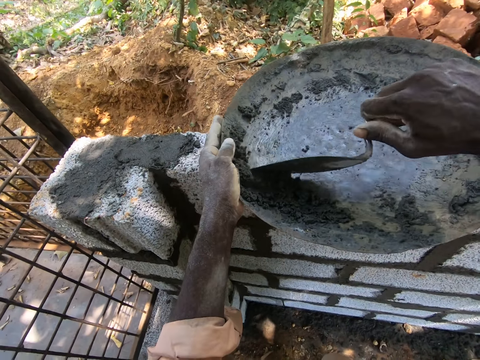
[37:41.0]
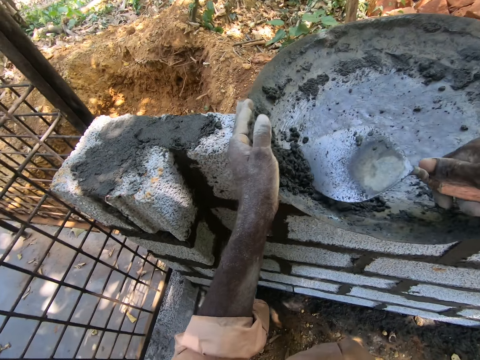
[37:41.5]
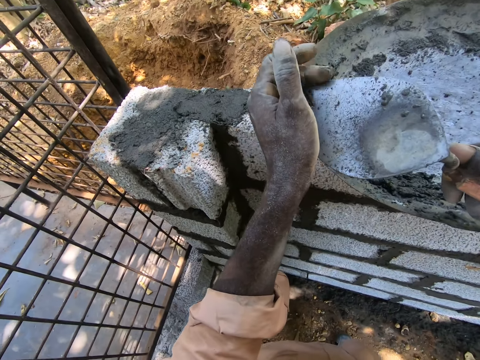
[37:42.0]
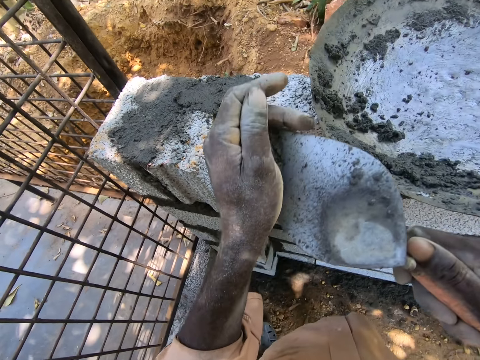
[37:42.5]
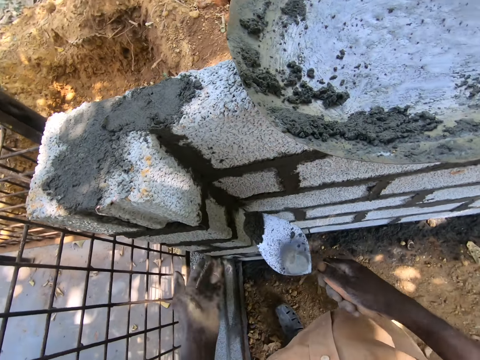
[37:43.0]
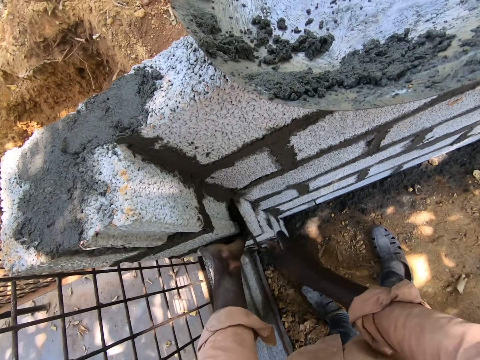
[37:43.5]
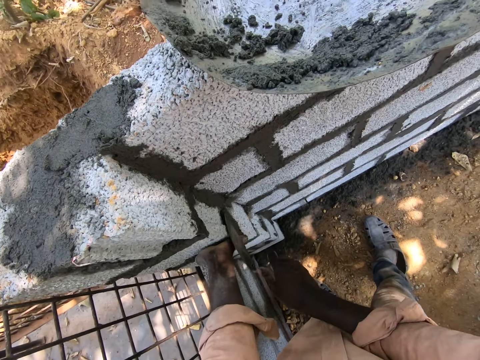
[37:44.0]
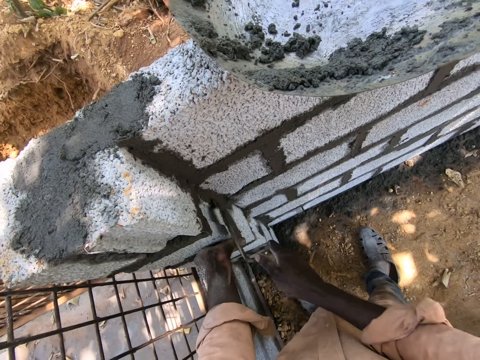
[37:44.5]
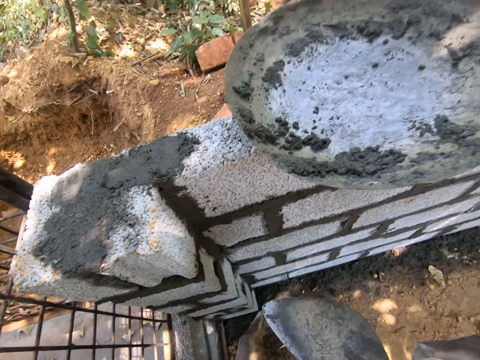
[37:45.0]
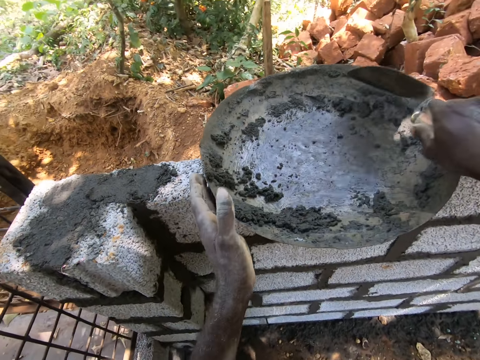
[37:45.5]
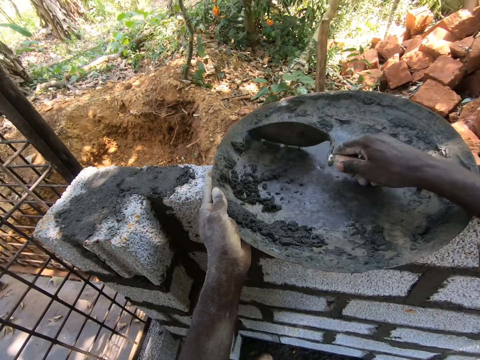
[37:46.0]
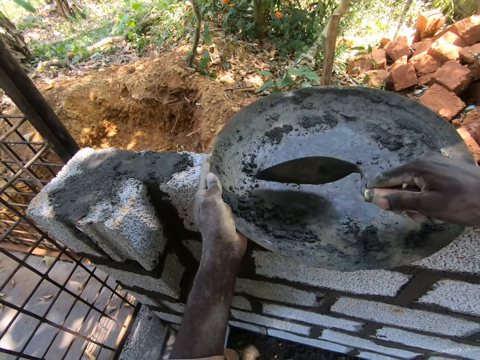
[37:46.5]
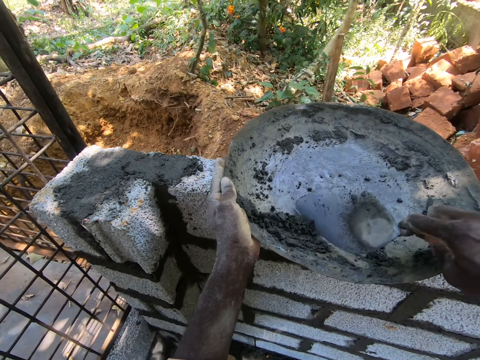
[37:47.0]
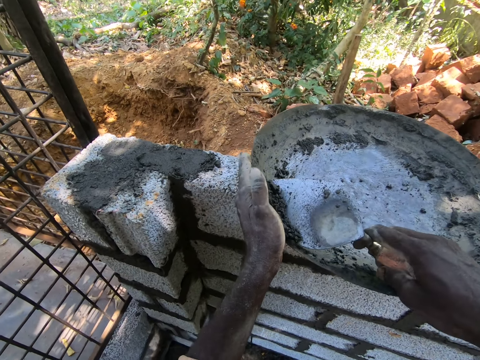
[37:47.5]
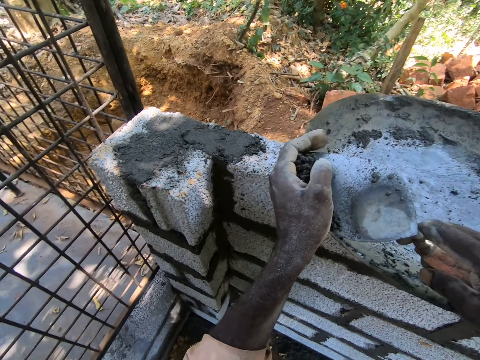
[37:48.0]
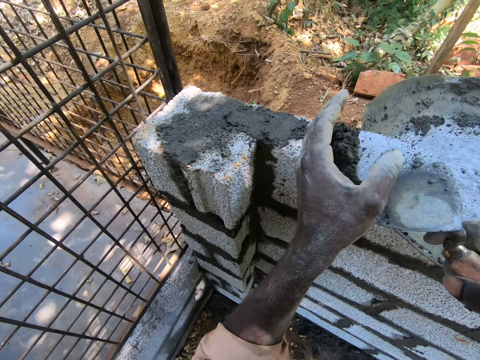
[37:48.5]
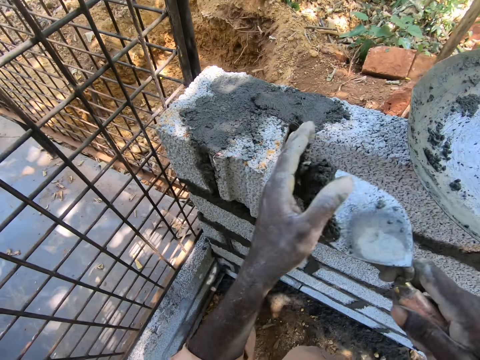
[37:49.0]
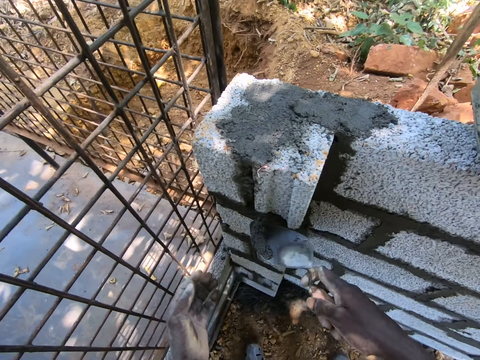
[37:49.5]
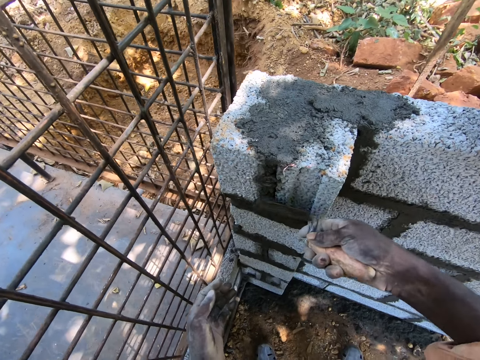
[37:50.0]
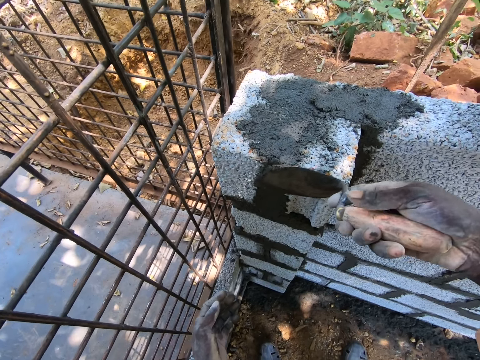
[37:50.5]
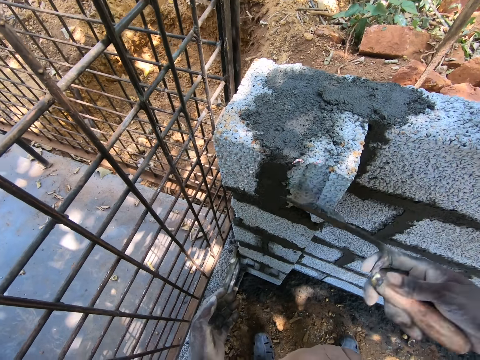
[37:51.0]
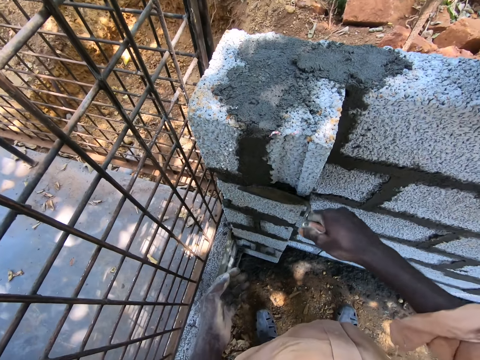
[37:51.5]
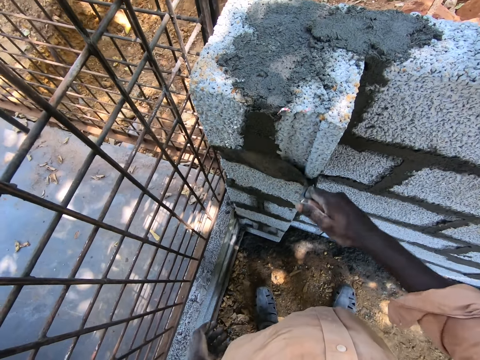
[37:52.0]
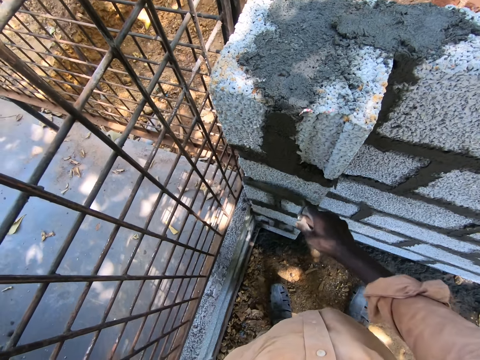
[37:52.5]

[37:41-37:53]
The camera wearer scoops concrete with a trowel. They smear the concrete on a wall. A man interacts with another man. The camera wearer scoops the concrete with the trowel. They smear the concrete on the wall.

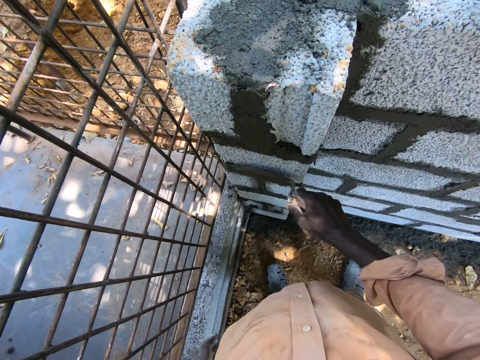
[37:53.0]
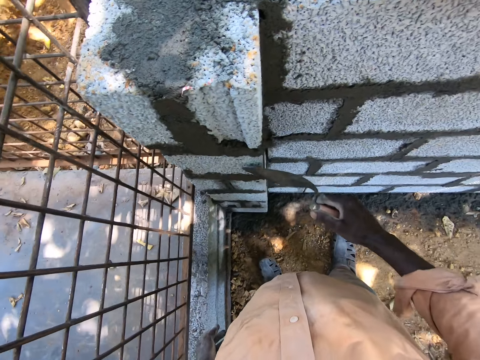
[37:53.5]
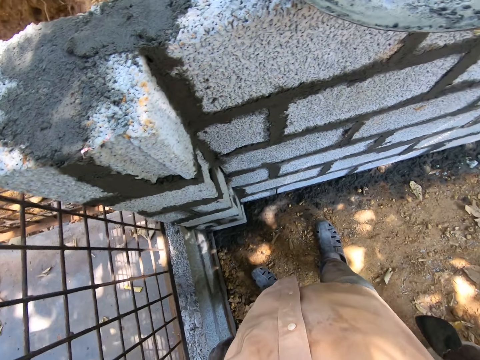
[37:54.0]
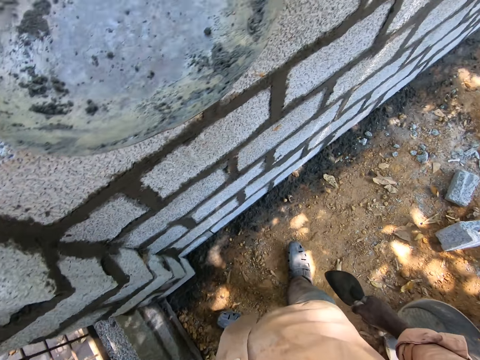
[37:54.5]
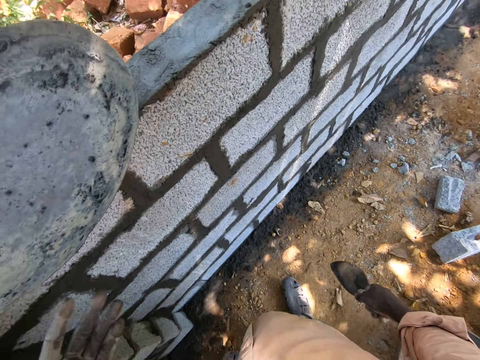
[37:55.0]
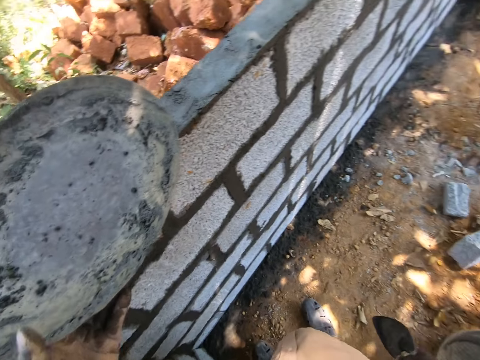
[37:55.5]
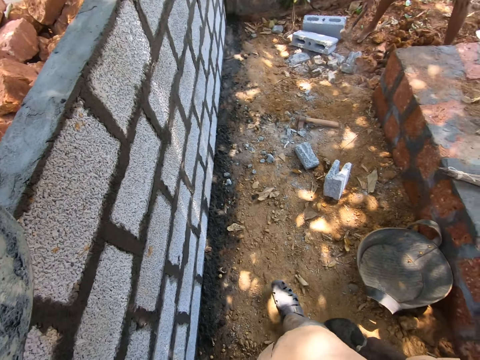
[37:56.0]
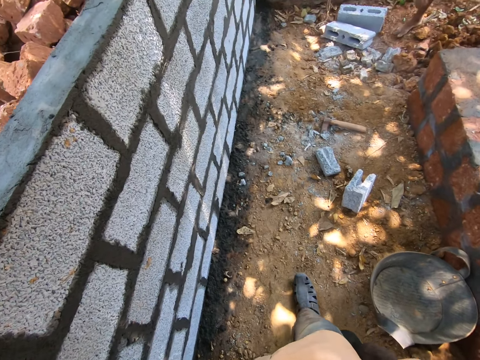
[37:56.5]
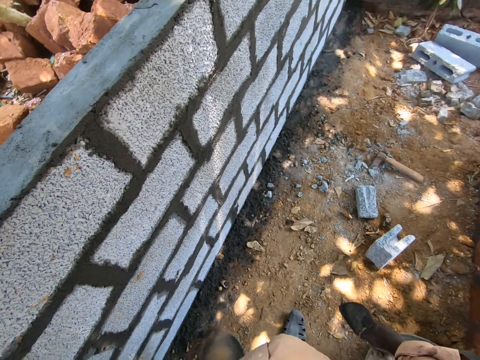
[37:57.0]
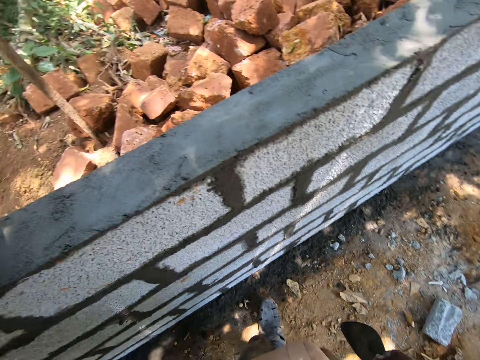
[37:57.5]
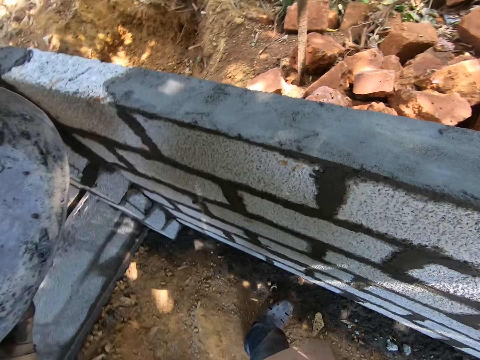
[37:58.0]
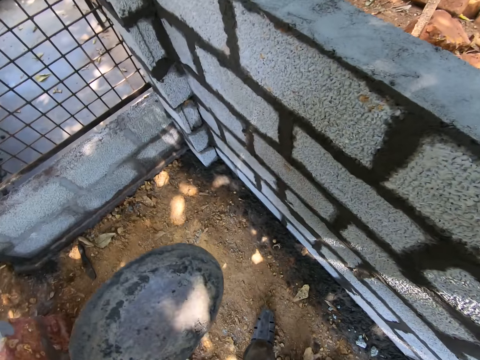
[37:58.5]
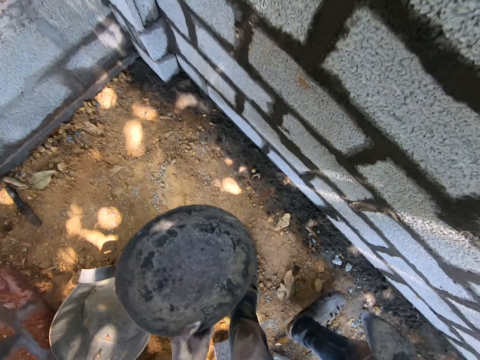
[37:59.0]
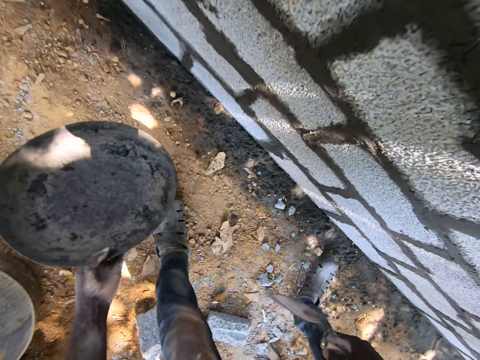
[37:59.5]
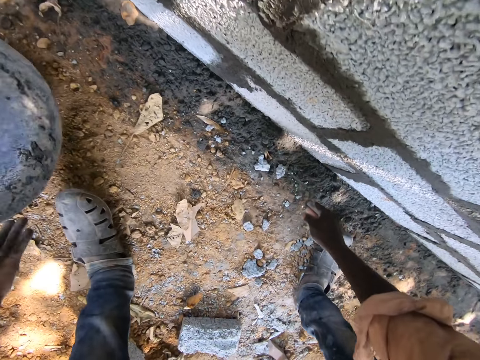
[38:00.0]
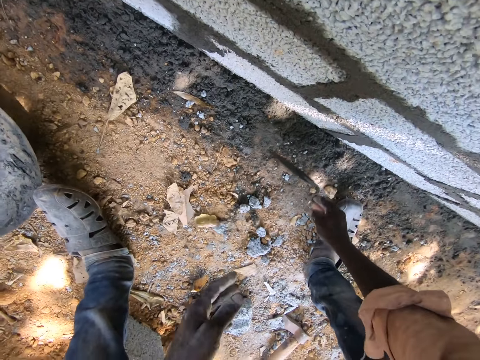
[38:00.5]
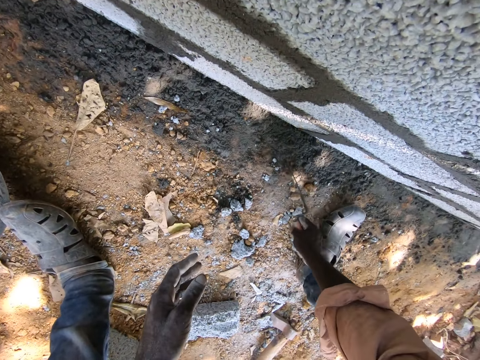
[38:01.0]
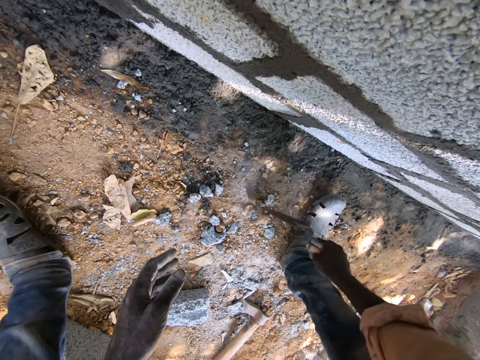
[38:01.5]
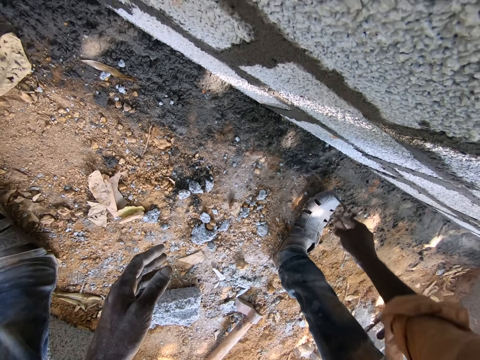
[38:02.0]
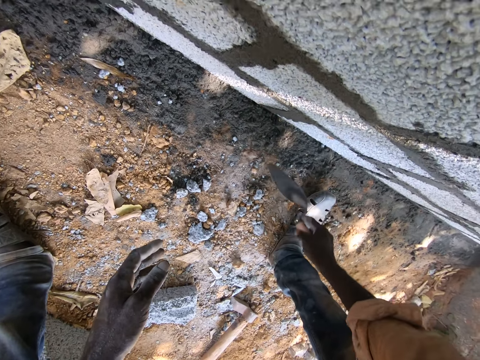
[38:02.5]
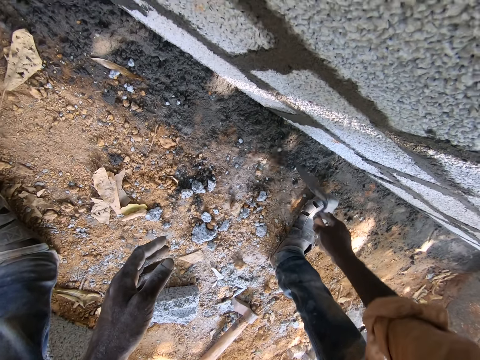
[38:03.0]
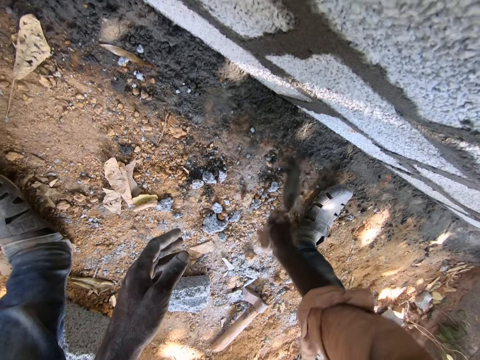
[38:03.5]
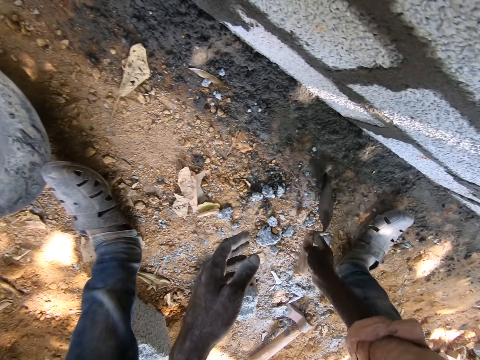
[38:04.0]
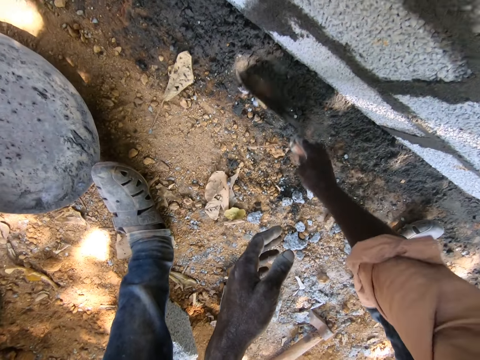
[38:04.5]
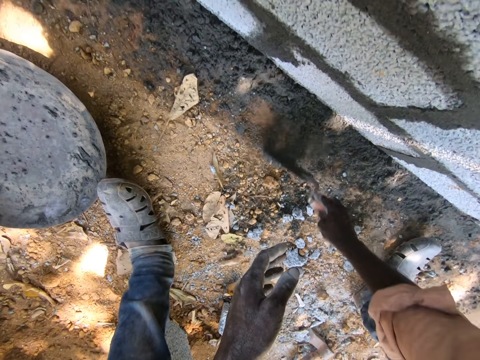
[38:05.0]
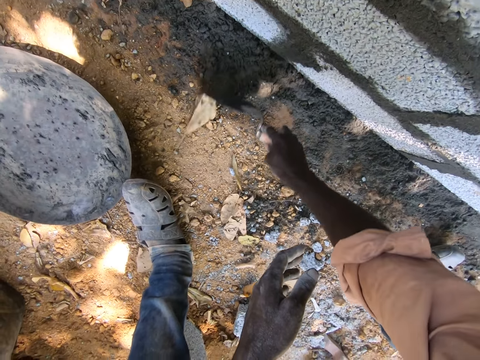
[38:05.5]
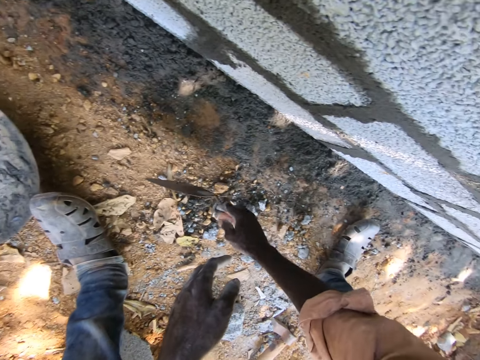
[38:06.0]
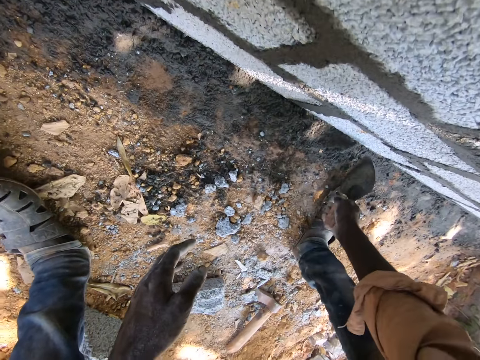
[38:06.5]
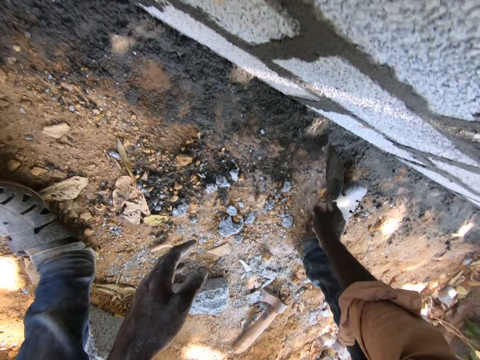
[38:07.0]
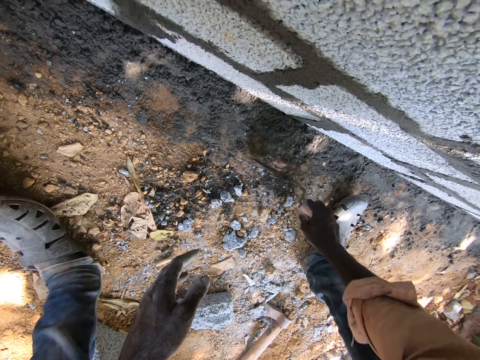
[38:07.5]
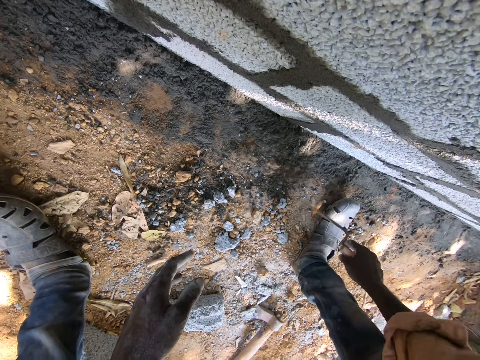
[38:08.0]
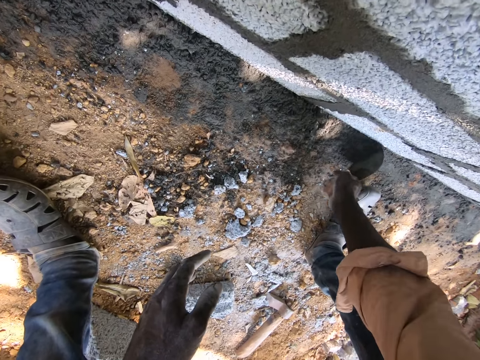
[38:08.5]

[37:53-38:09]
The camera wearer looks around a construction site. They pick up a basin bowl. They walk around the construction site. They put down the basin bowl. They separate soil from cement. They spread concrete on the ground. A man interacts with another man. The camera wearer spreads the concrete on the ground.
